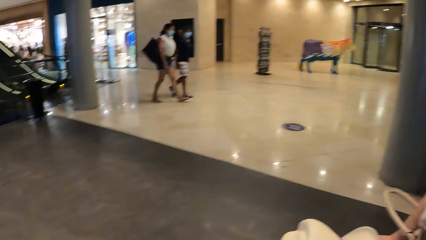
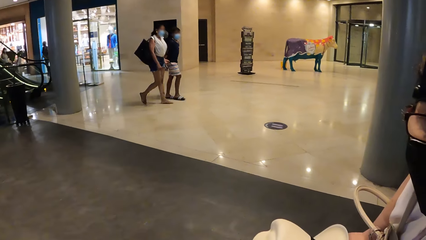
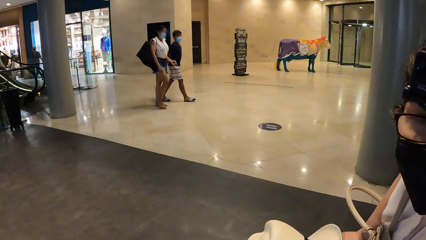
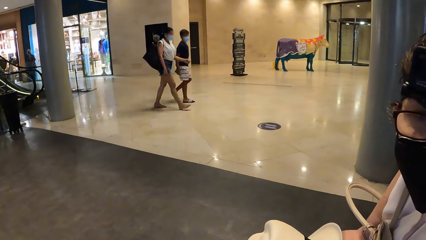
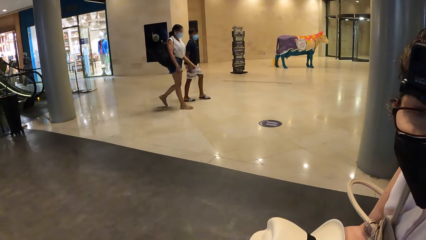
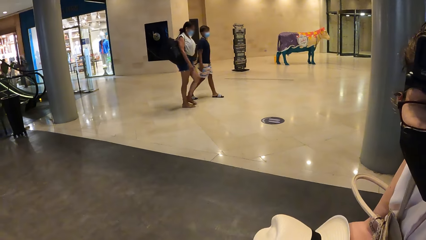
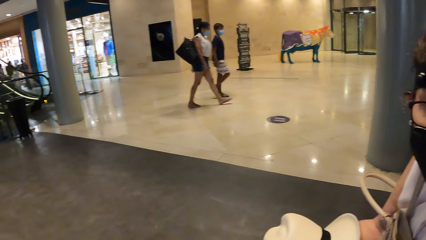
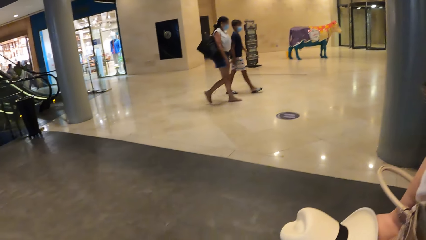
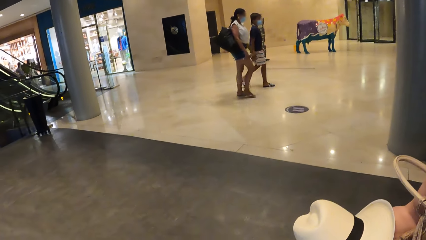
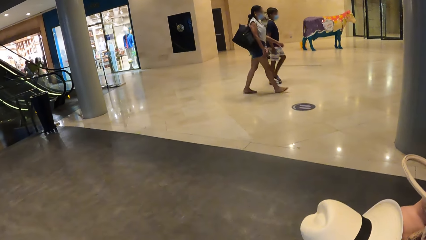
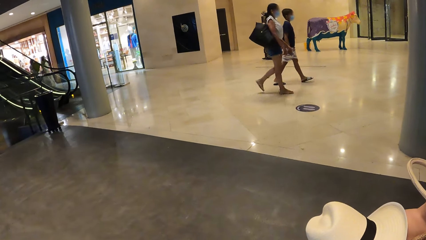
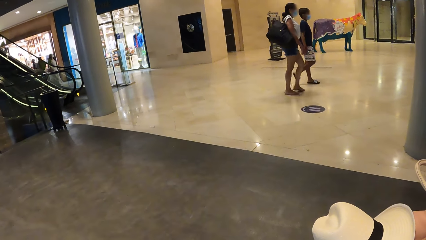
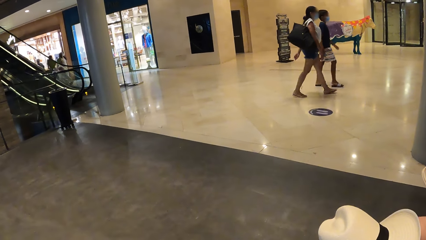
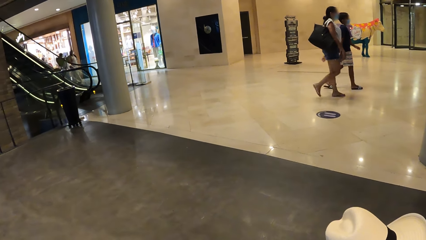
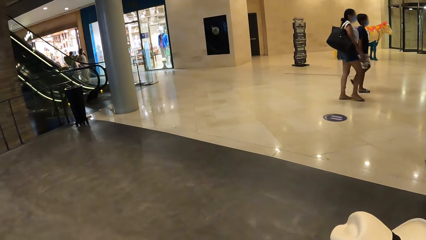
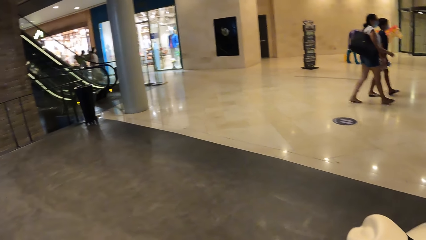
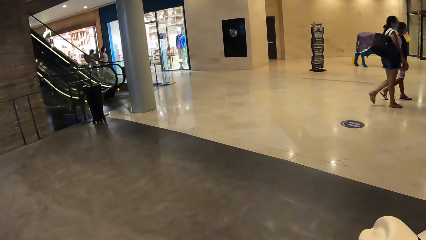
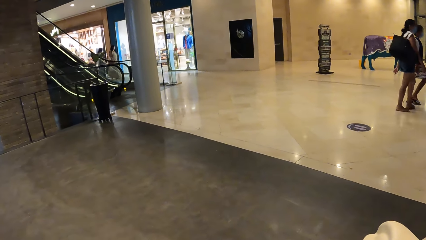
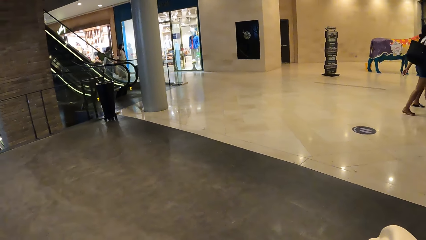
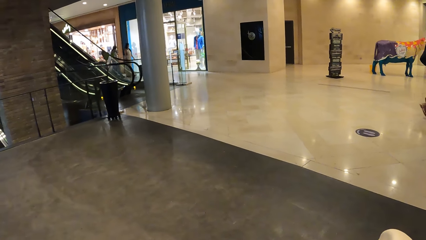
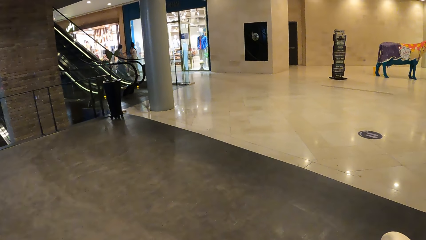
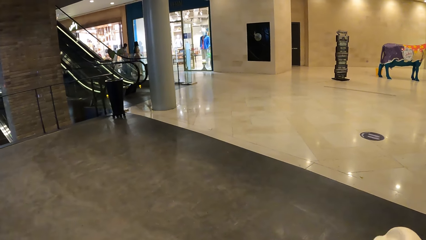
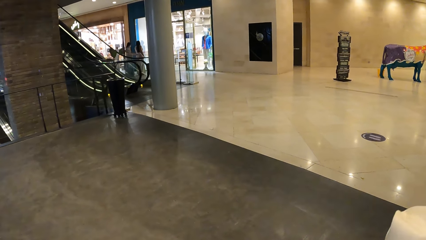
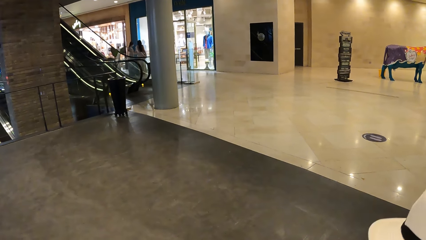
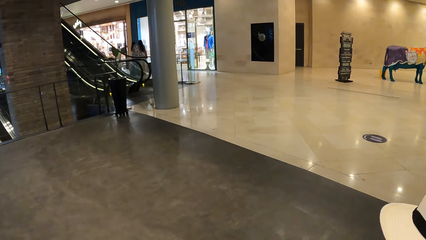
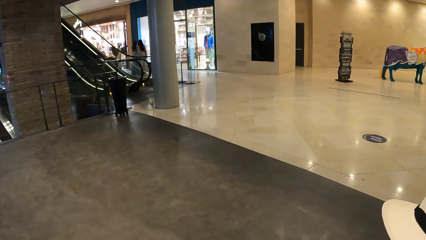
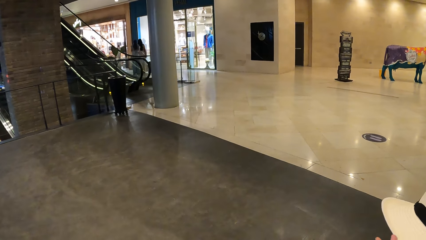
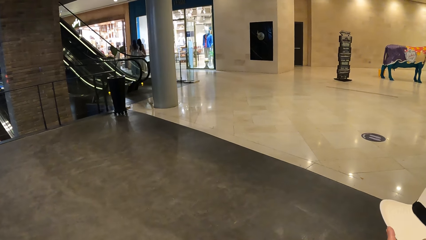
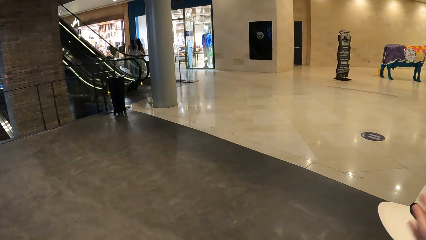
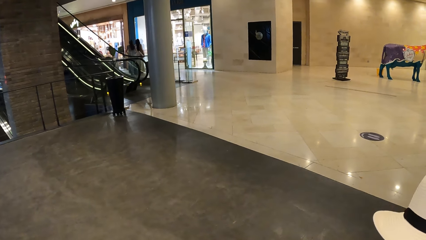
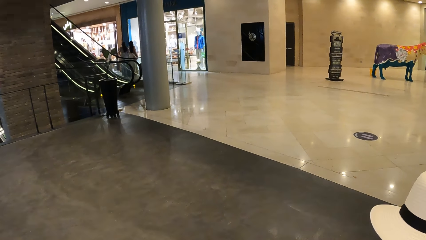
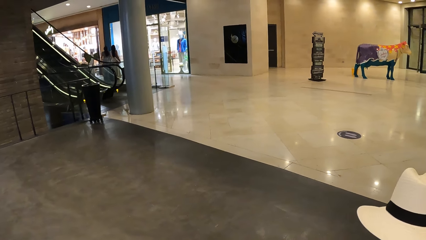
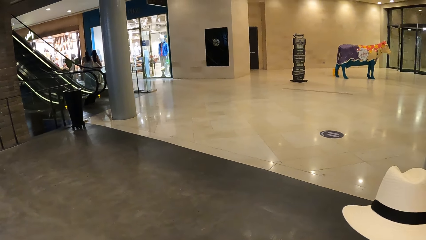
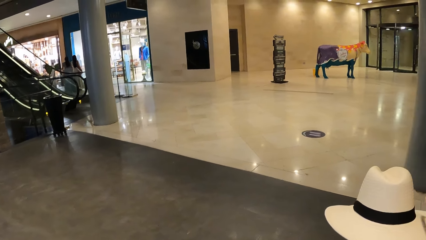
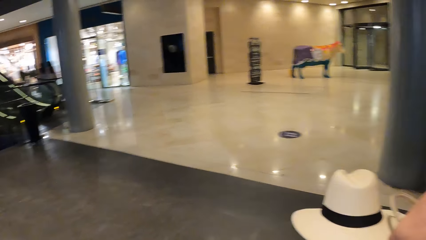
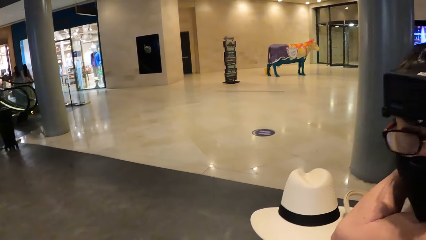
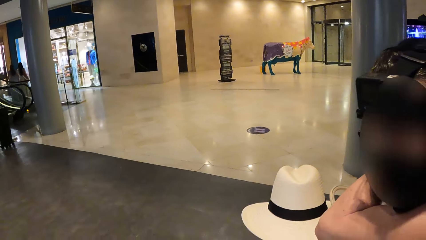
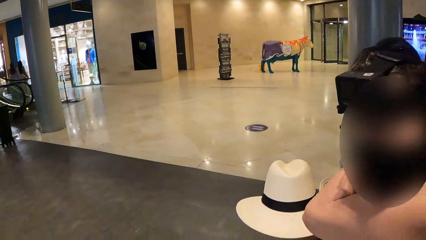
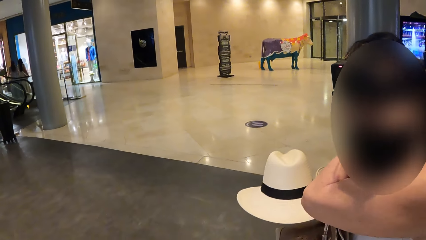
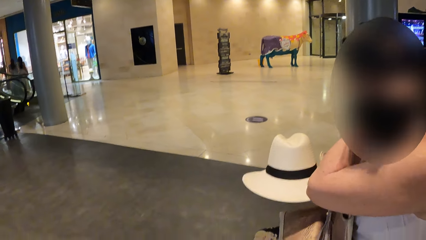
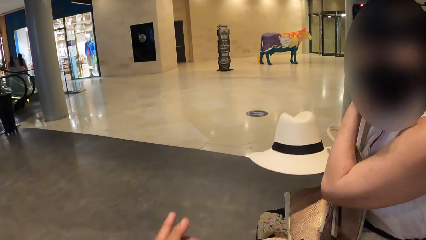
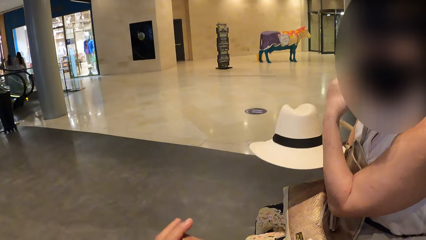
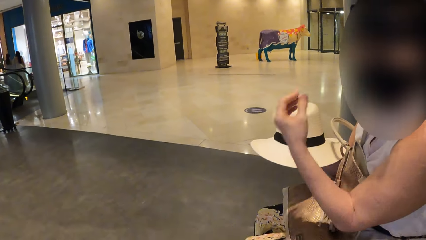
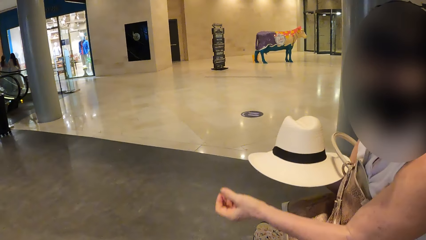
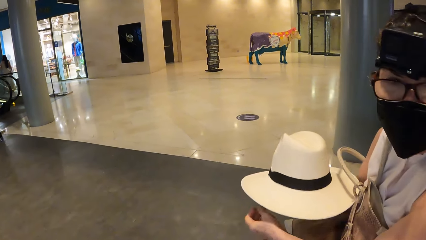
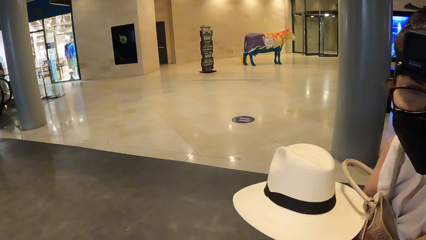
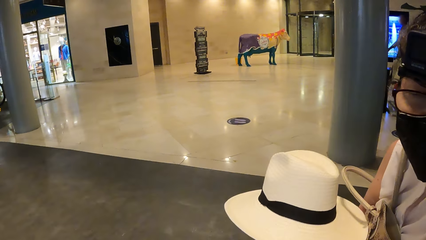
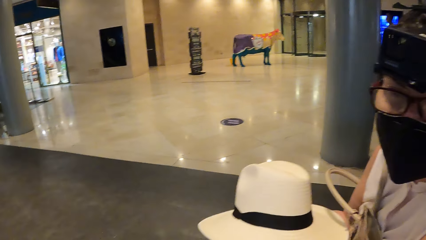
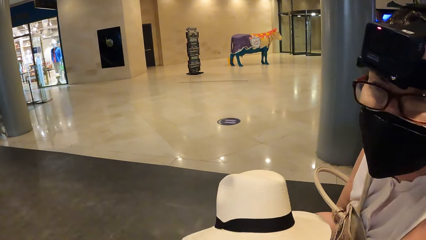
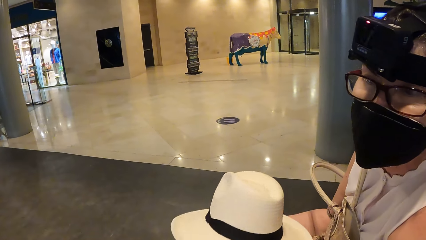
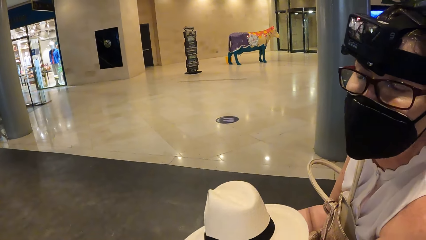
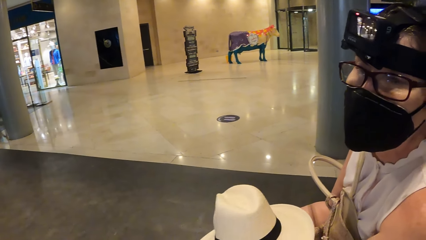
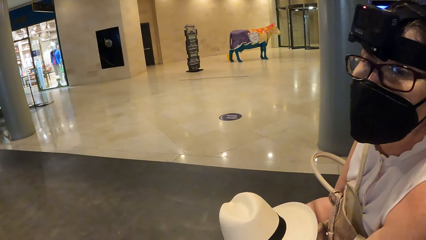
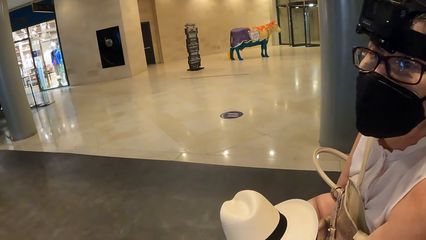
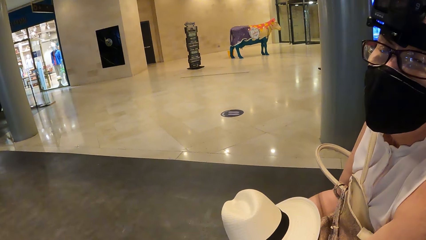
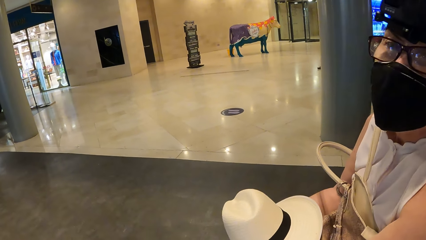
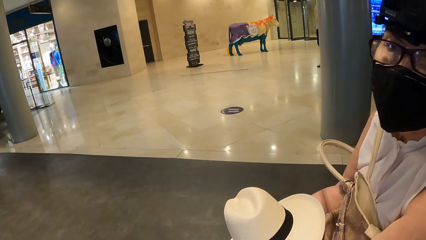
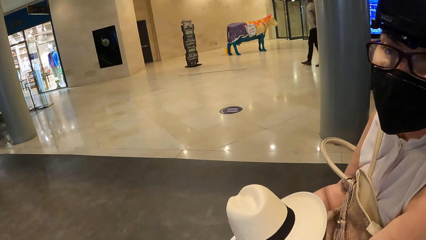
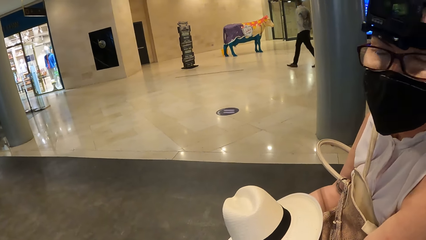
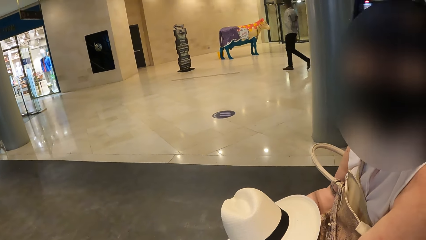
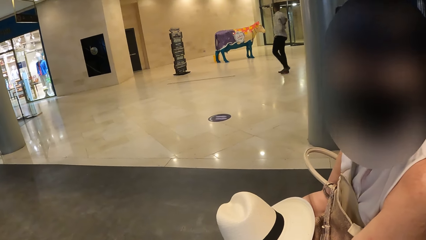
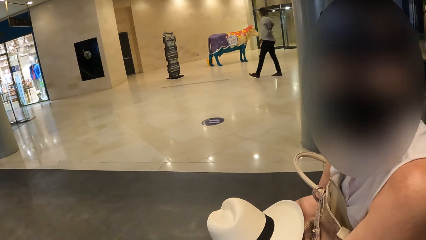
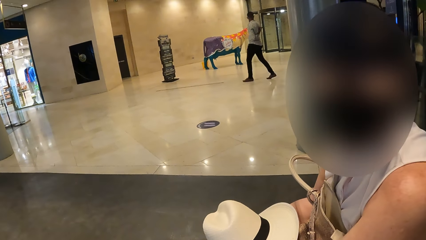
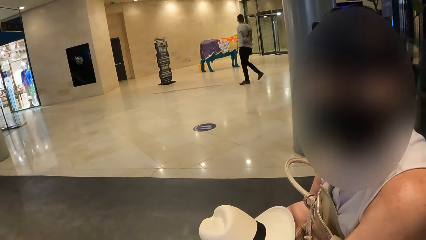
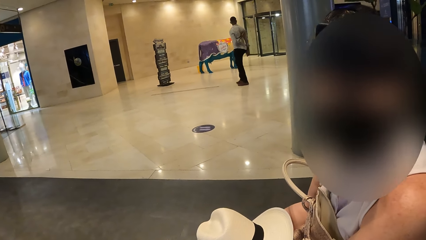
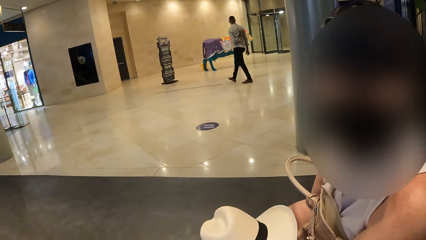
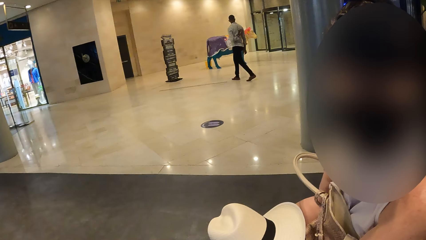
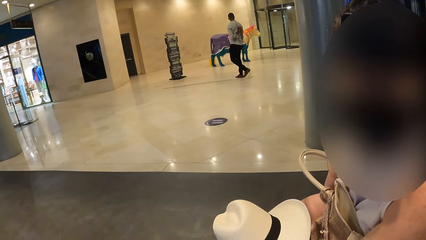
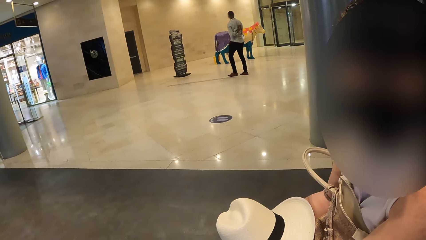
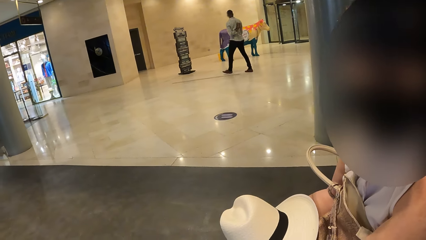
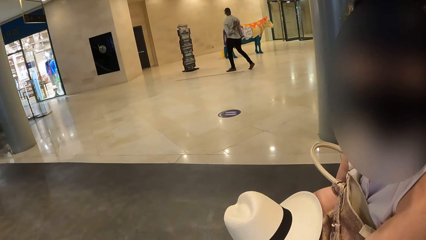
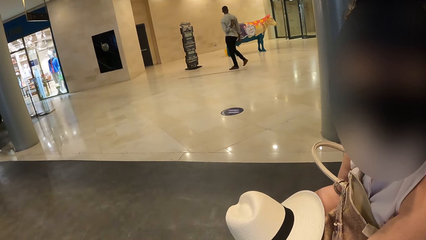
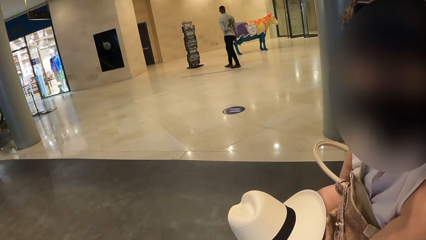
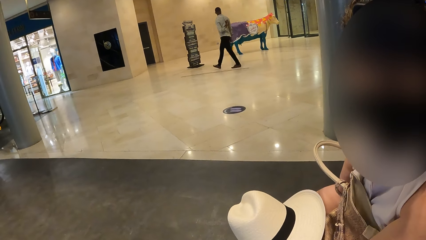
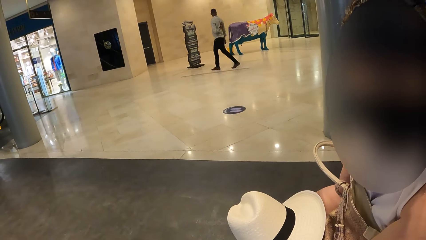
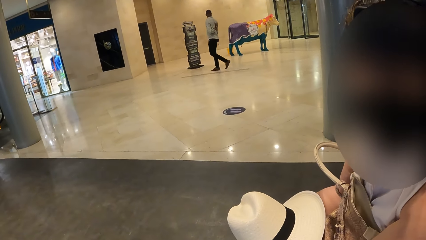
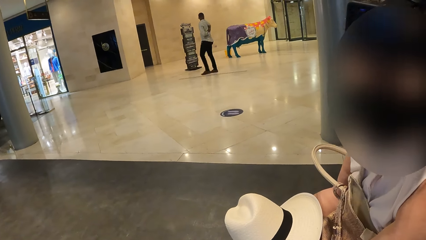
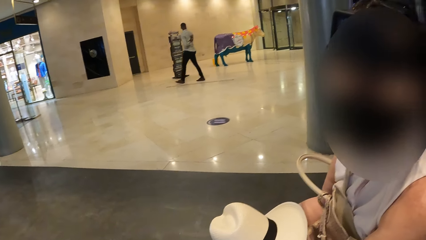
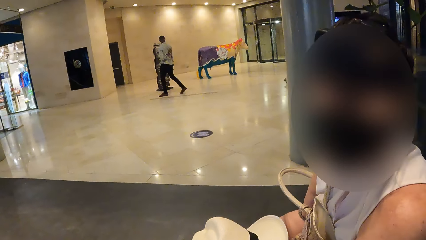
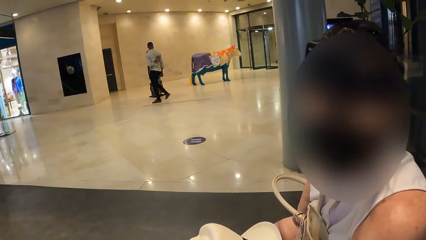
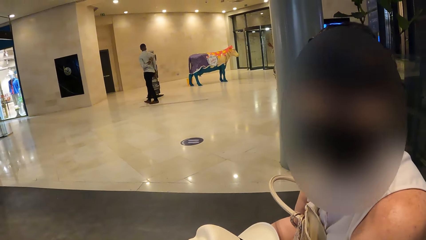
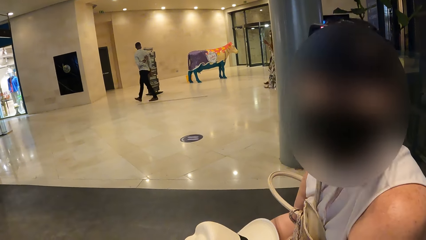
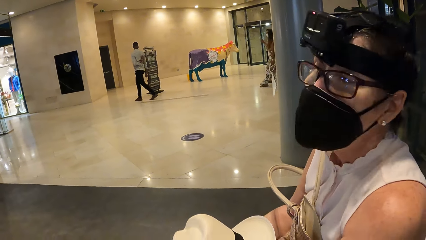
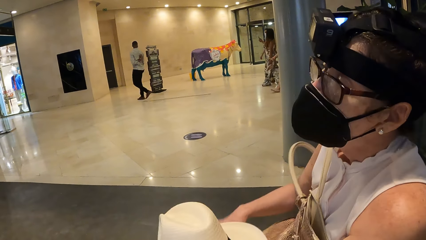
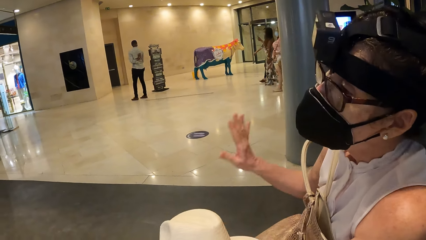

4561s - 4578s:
The camera wearer looks around. The woman moves a head. The camera wearer looks around. They look around again. The woman converses with the camera wearer. She moves a hand, holds a hat and moves a head.
